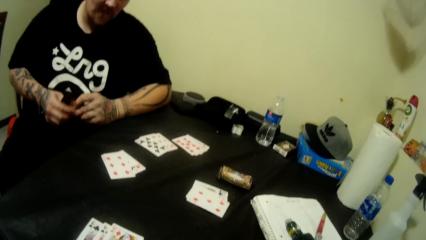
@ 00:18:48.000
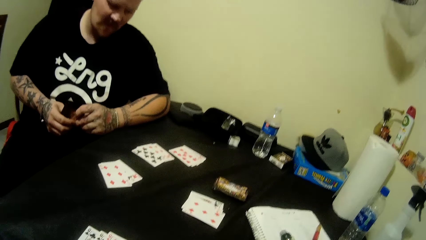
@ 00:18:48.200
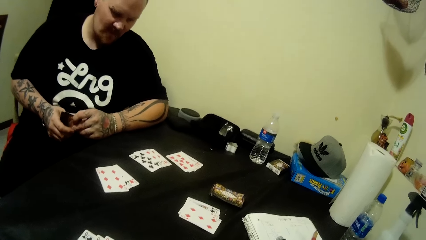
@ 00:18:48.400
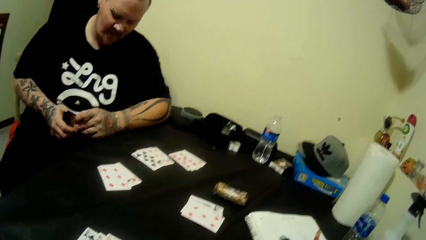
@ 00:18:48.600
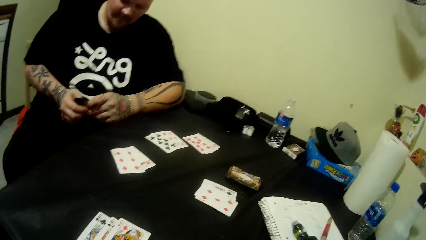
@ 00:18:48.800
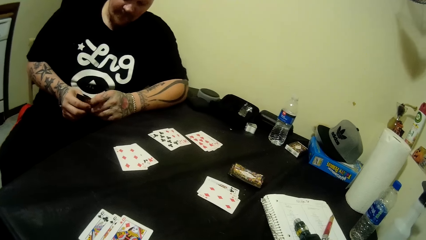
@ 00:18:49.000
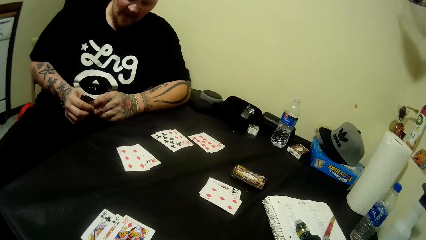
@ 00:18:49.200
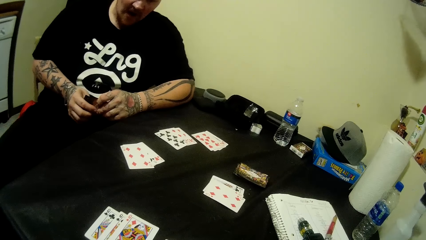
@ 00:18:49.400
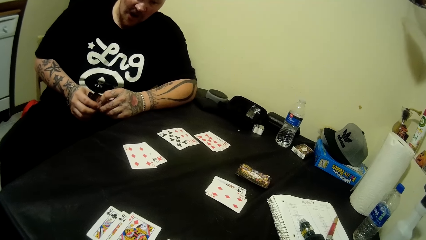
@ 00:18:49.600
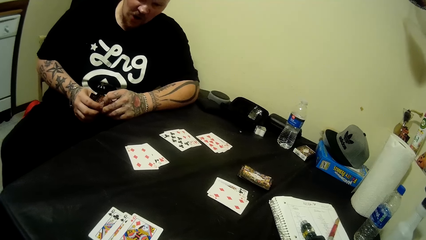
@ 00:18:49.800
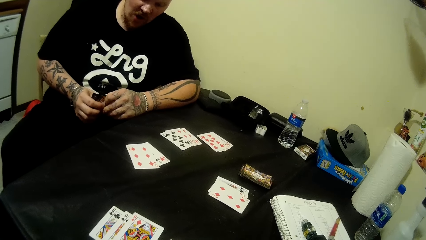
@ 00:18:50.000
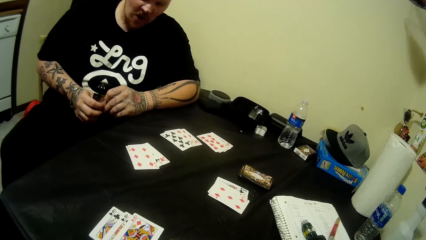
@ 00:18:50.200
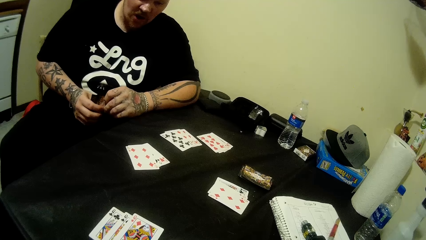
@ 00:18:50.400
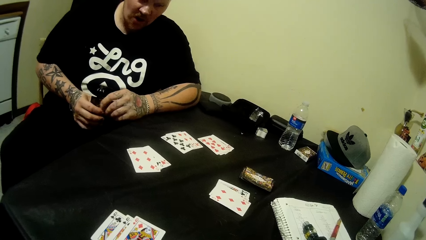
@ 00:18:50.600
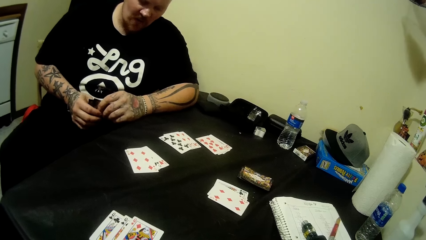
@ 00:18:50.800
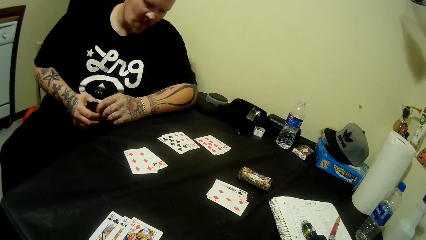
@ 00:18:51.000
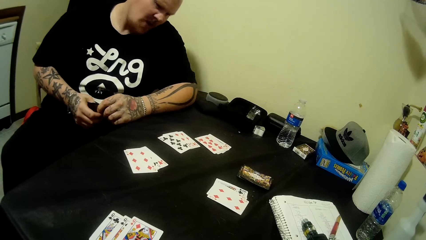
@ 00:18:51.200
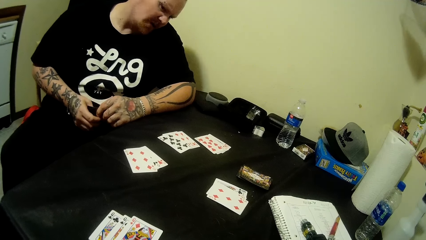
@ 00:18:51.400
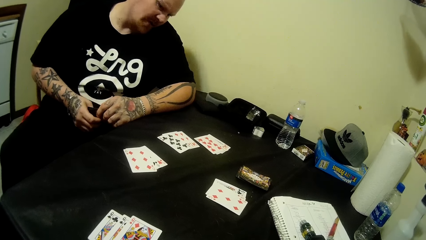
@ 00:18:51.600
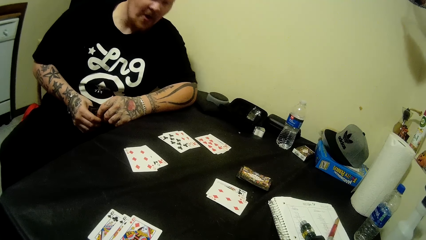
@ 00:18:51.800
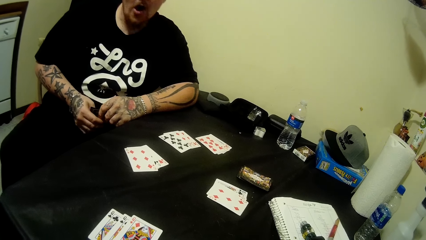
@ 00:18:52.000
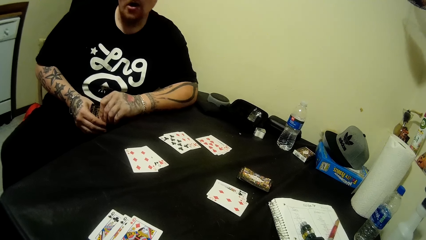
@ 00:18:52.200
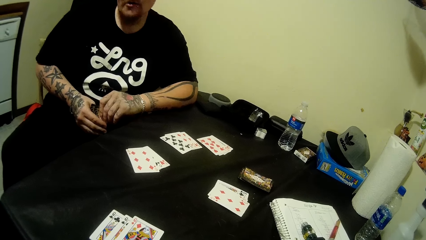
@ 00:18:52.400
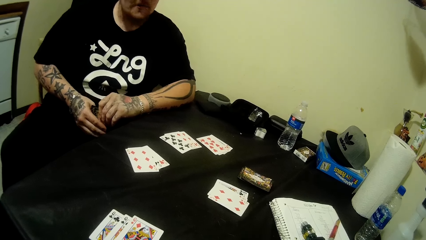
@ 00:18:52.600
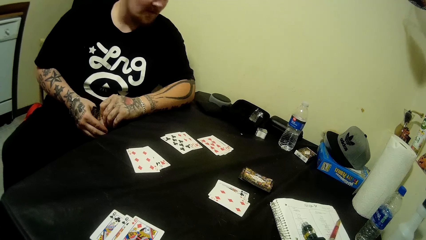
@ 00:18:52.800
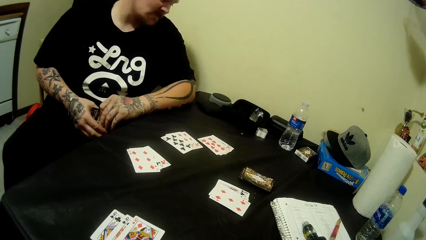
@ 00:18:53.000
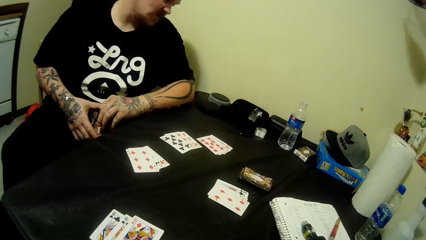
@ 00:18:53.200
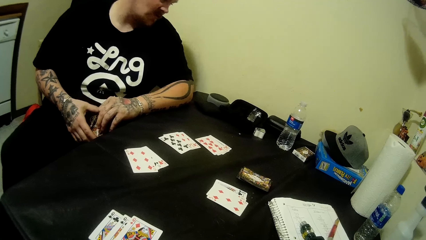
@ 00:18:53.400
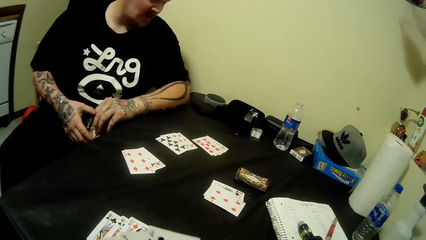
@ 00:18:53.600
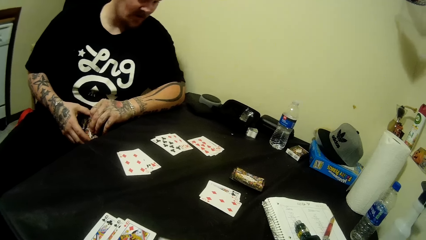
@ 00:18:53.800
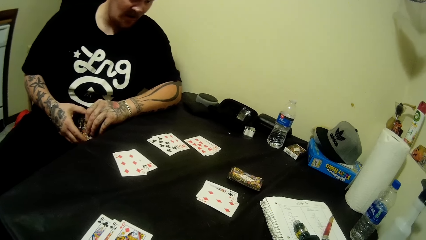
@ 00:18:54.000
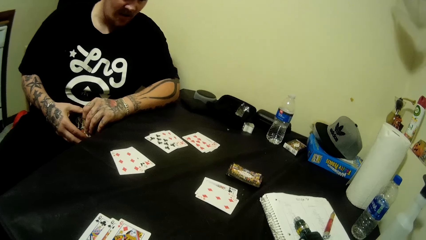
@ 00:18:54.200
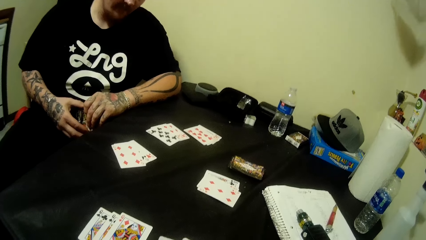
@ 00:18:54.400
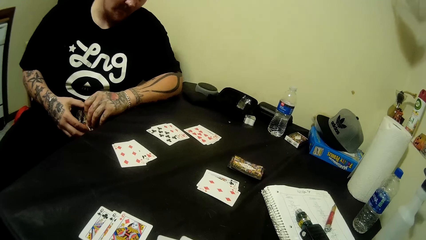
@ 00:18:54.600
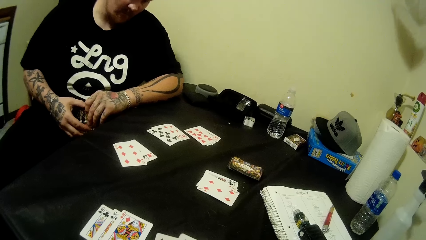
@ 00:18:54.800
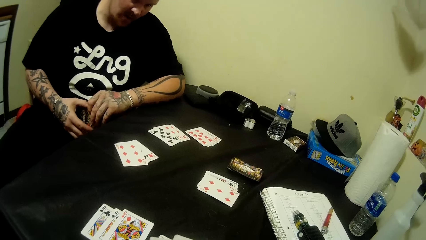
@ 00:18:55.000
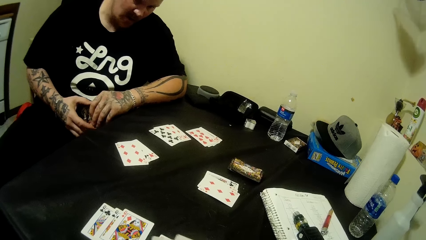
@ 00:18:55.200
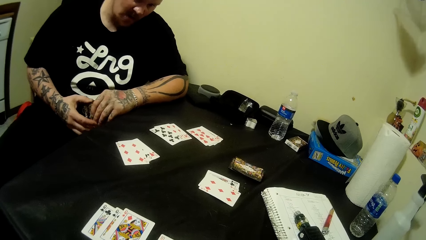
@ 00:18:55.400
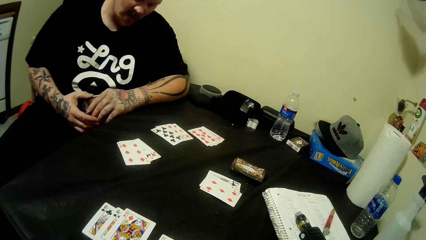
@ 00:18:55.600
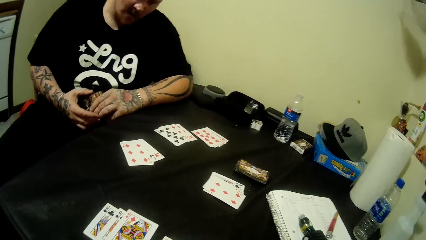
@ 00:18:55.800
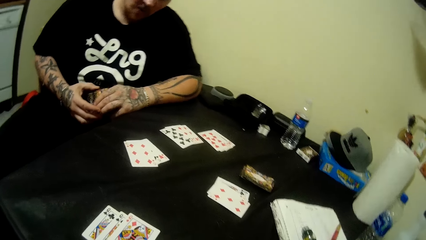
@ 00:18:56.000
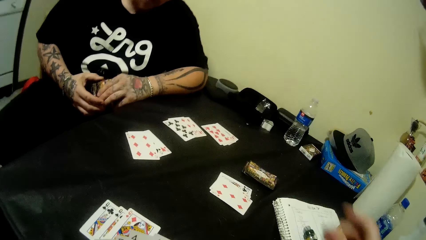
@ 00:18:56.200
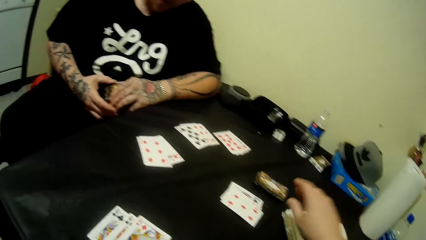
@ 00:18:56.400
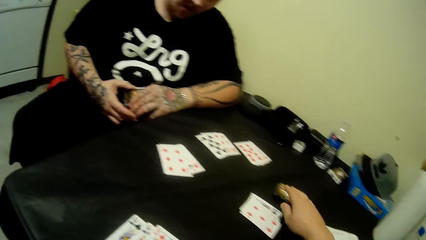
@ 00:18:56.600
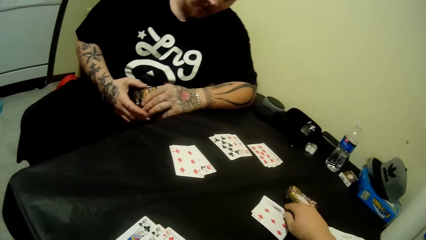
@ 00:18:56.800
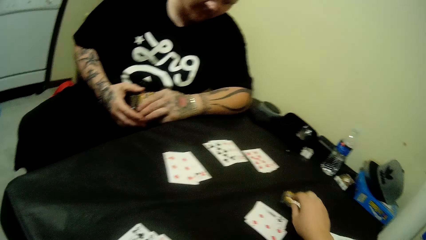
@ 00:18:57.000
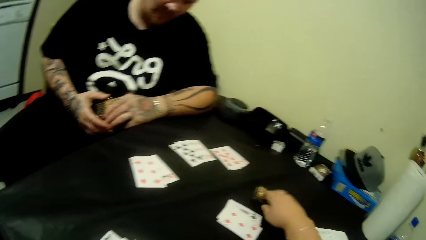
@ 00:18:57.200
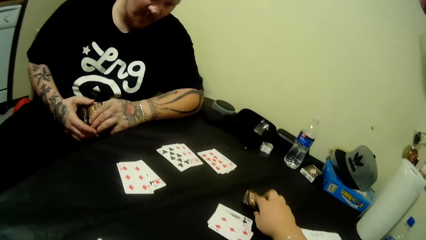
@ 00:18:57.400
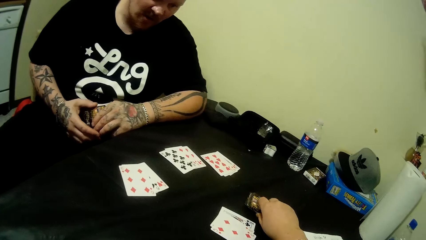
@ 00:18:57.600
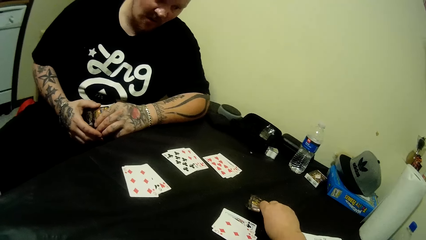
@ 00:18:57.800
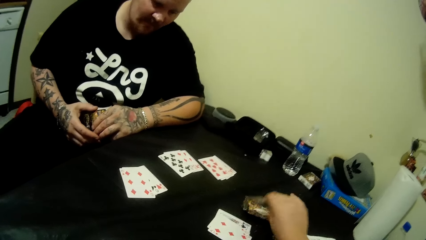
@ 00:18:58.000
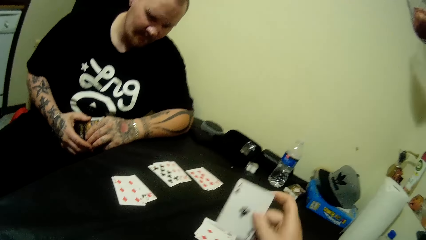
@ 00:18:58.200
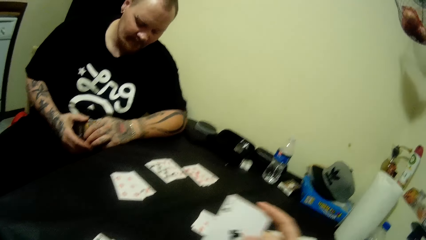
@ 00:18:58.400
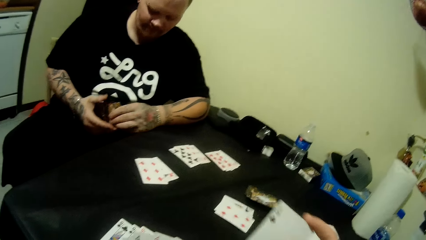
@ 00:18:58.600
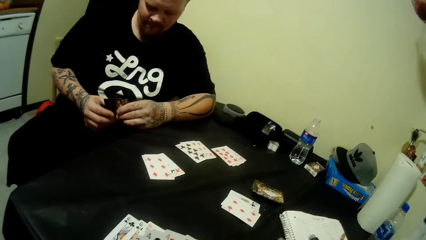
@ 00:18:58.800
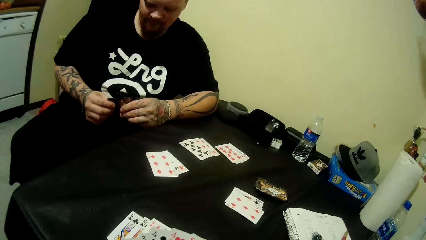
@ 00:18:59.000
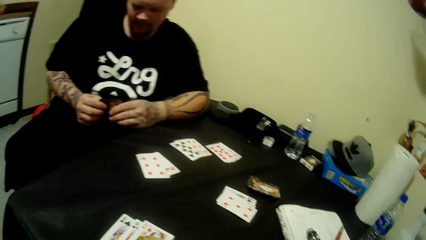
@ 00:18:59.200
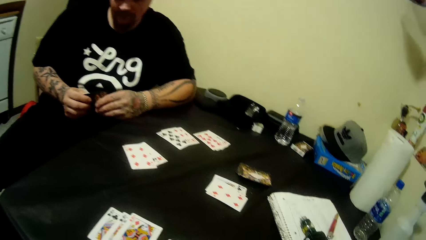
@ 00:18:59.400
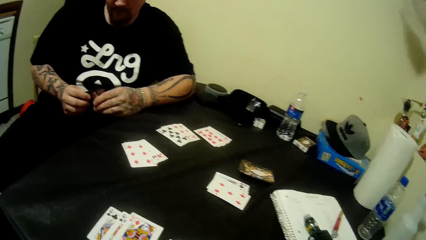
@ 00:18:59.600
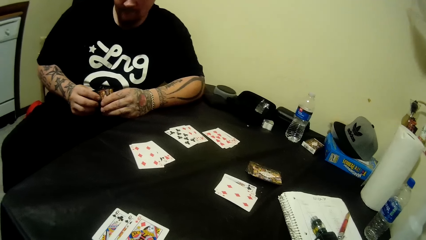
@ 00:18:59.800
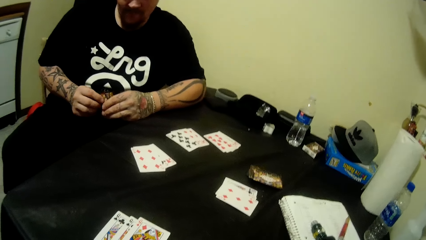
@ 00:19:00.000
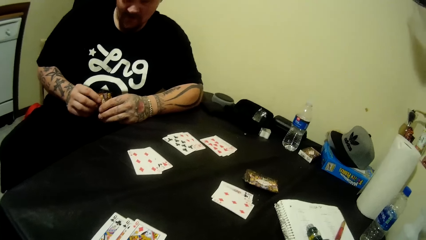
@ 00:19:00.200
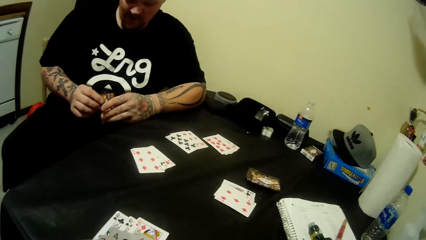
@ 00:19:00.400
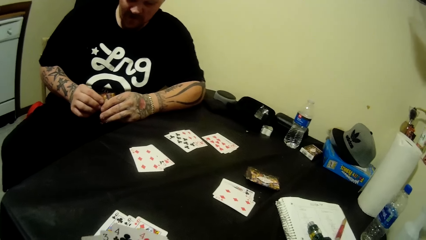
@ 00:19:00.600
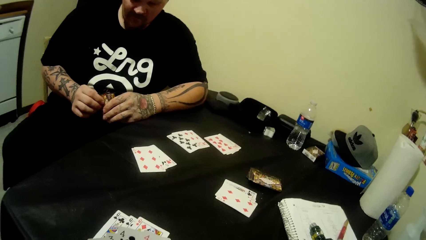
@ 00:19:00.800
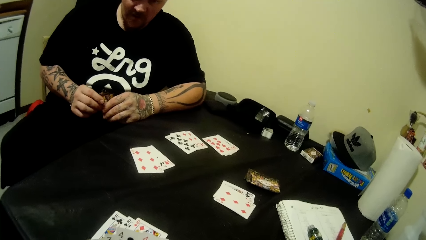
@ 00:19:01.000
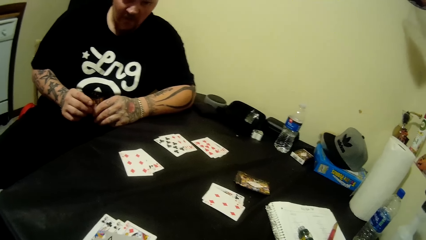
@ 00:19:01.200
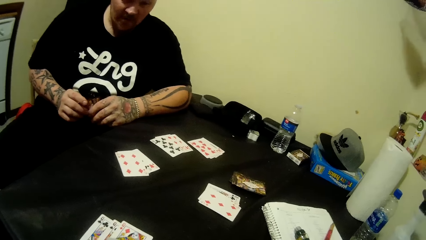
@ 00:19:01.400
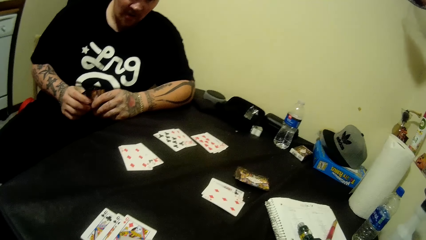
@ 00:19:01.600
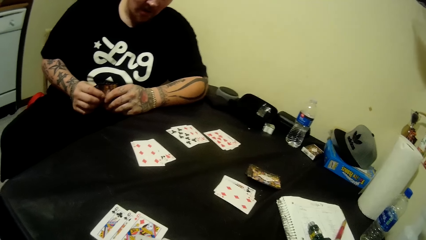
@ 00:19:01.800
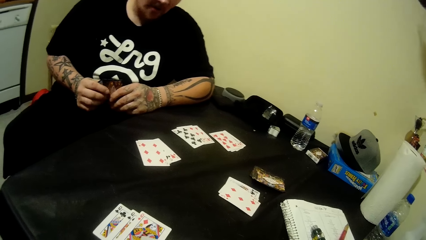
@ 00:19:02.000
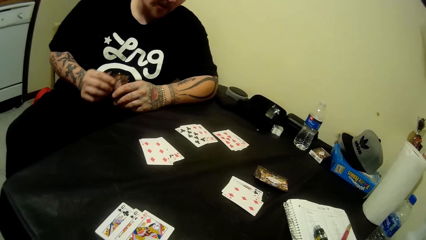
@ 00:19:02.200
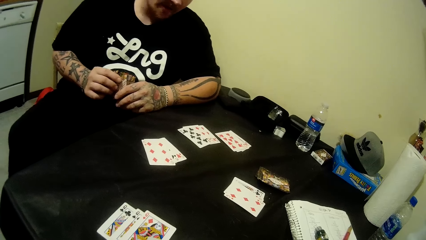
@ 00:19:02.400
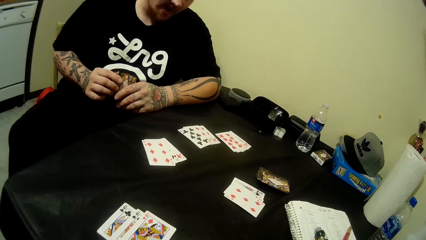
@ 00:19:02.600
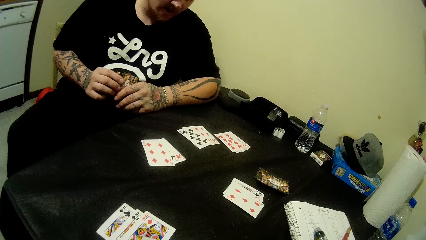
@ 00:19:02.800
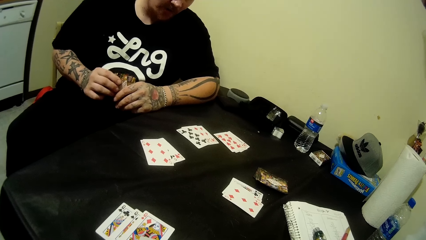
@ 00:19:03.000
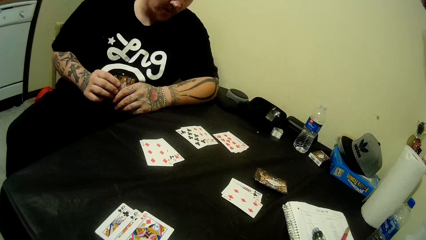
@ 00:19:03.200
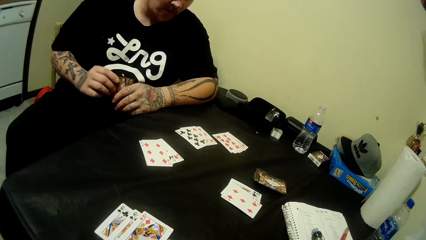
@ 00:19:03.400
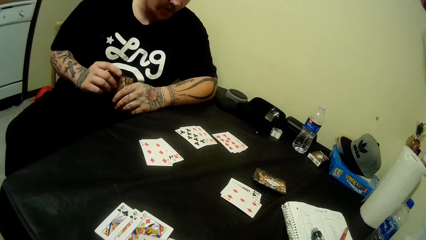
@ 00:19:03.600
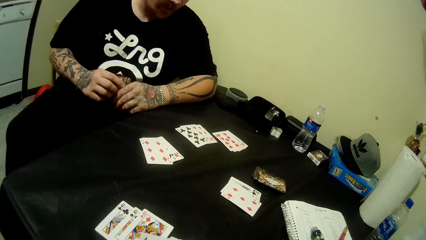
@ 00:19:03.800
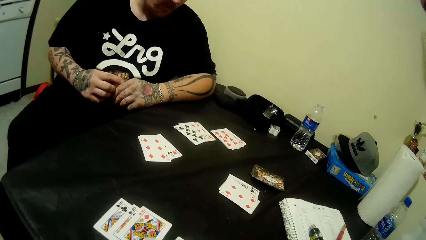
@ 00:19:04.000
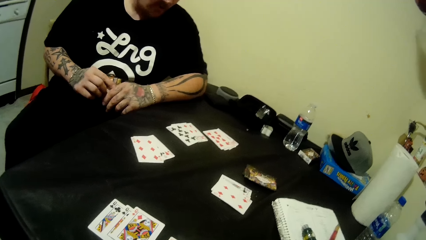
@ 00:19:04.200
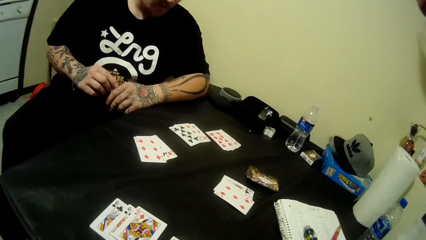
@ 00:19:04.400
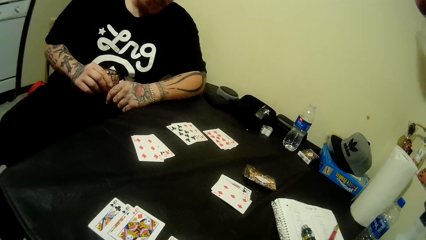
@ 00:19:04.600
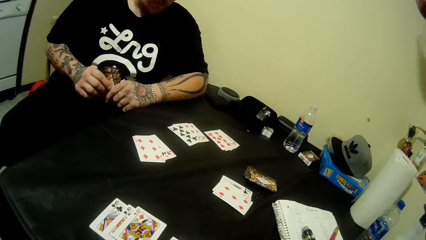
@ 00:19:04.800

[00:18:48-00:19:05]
The man looks around the table. The camera wearer picks playing cards. The man looks around the table.
